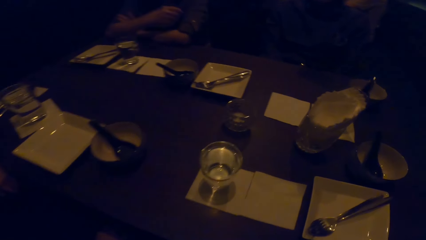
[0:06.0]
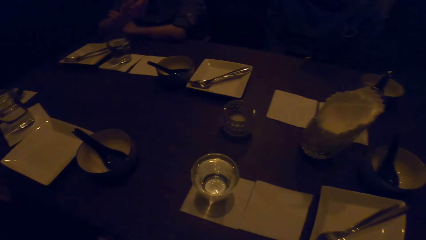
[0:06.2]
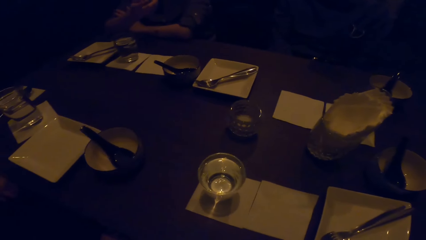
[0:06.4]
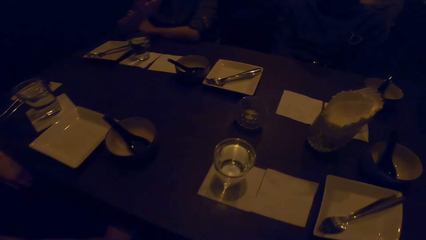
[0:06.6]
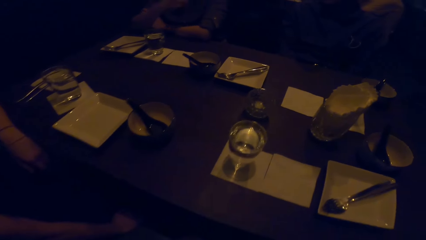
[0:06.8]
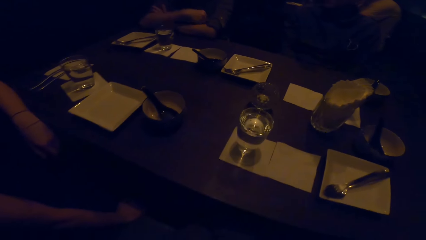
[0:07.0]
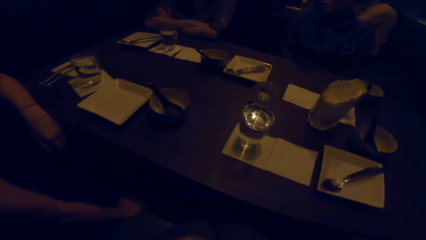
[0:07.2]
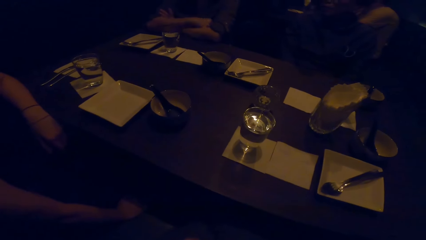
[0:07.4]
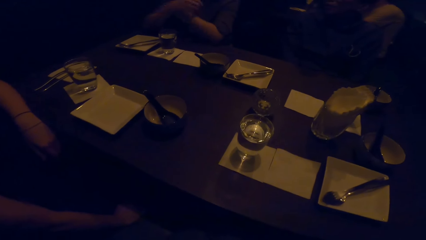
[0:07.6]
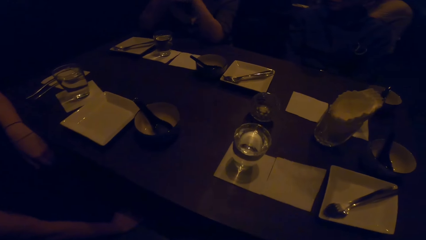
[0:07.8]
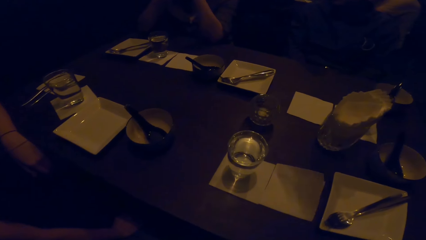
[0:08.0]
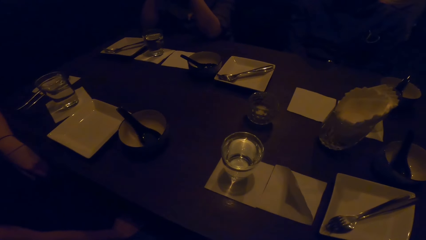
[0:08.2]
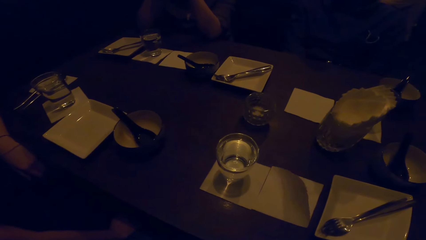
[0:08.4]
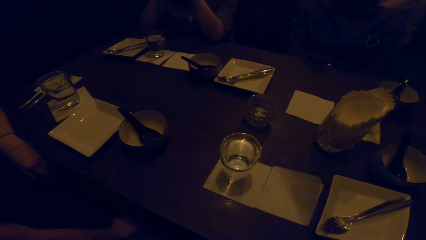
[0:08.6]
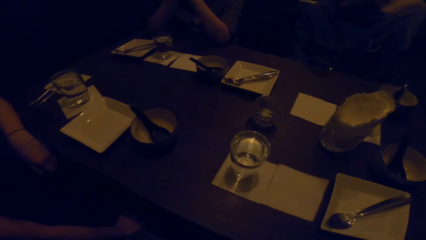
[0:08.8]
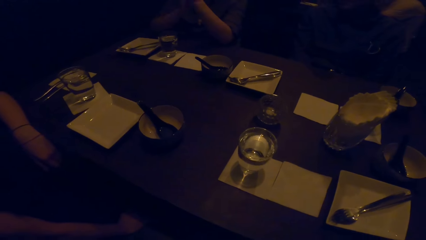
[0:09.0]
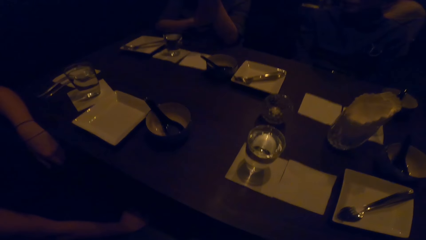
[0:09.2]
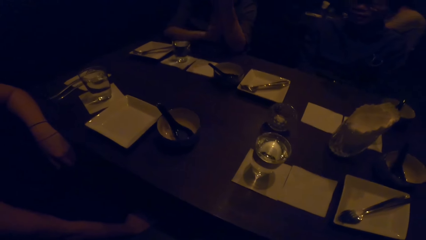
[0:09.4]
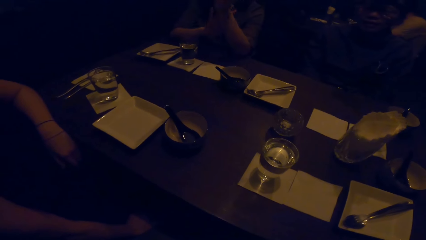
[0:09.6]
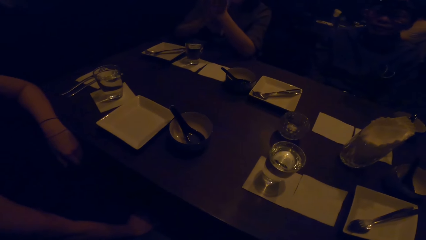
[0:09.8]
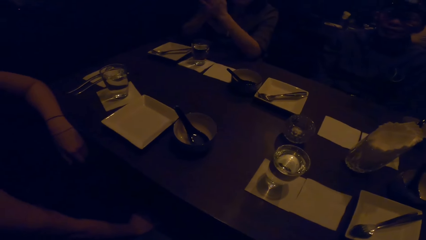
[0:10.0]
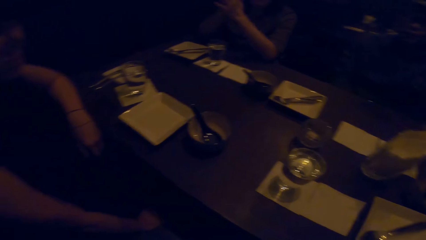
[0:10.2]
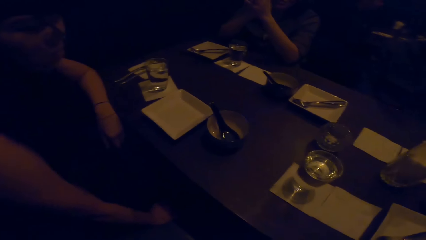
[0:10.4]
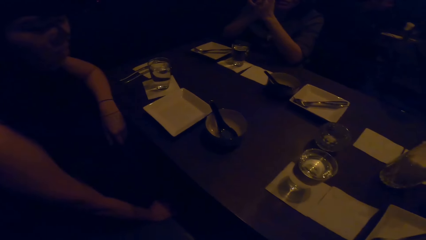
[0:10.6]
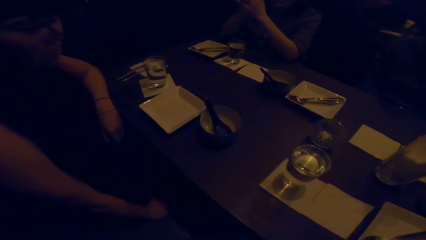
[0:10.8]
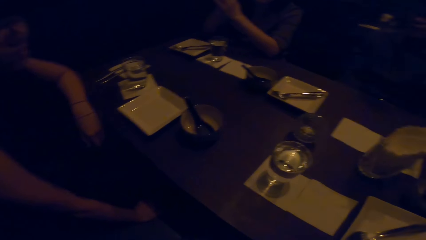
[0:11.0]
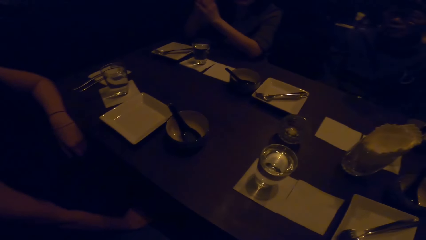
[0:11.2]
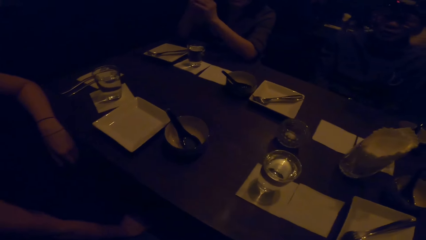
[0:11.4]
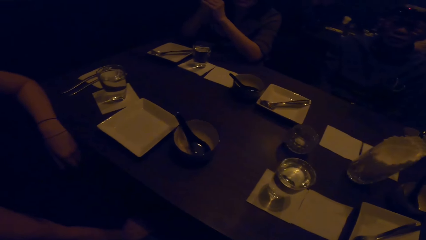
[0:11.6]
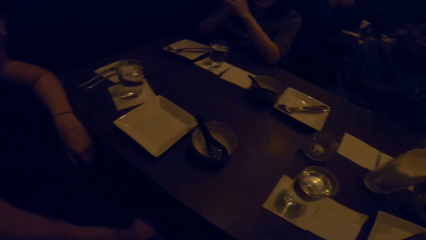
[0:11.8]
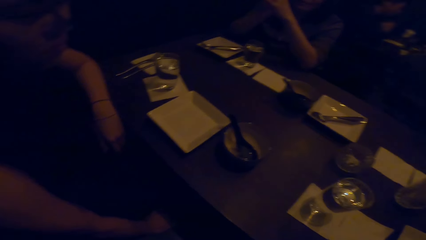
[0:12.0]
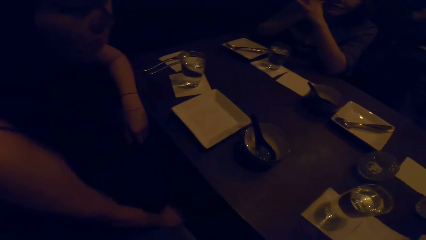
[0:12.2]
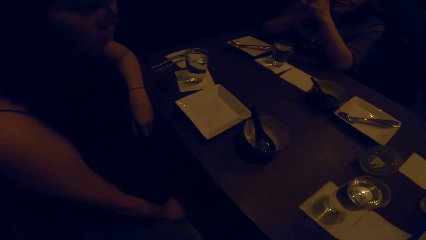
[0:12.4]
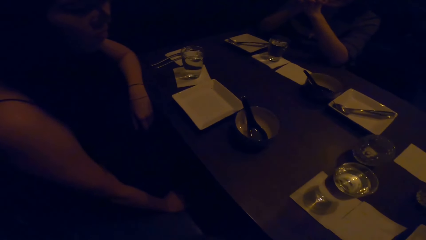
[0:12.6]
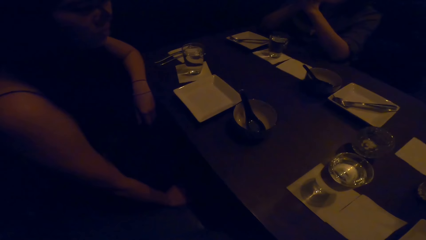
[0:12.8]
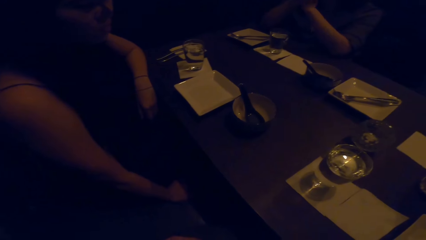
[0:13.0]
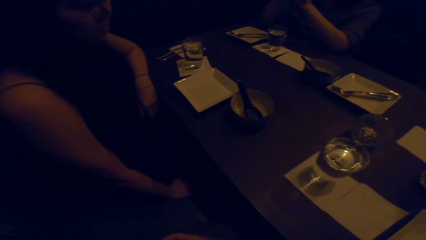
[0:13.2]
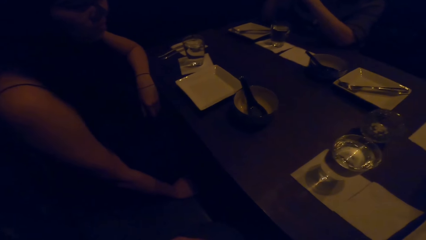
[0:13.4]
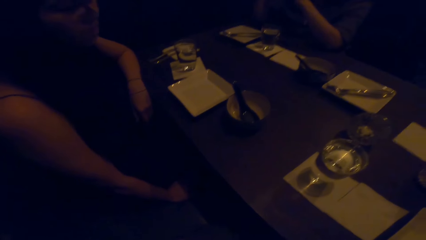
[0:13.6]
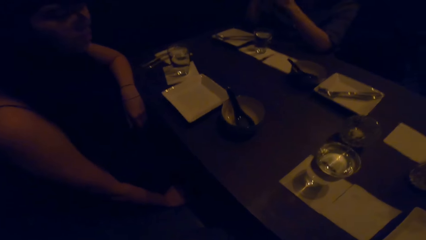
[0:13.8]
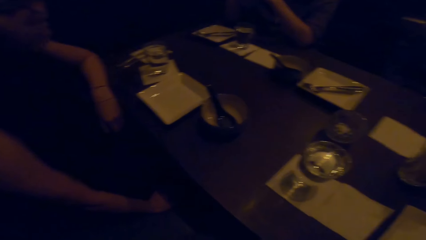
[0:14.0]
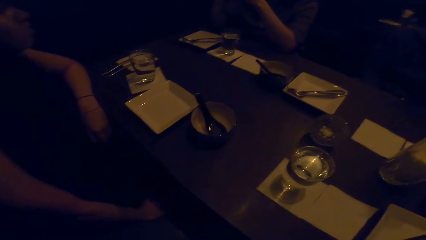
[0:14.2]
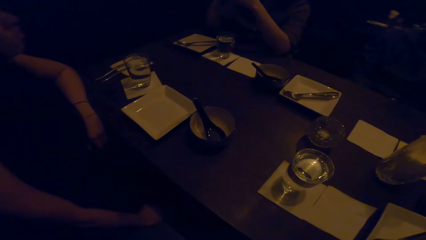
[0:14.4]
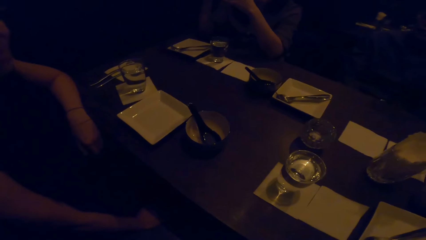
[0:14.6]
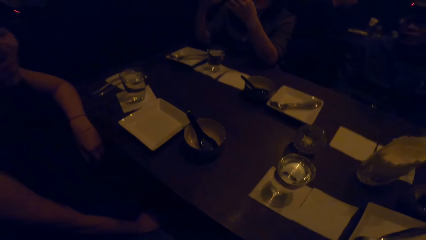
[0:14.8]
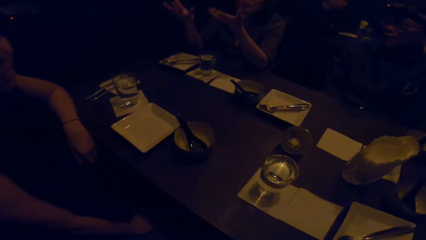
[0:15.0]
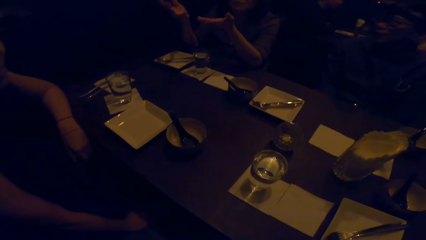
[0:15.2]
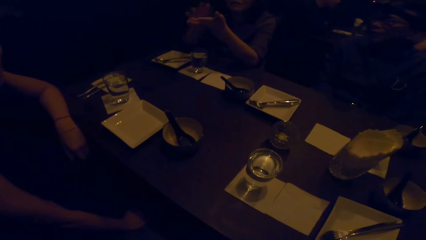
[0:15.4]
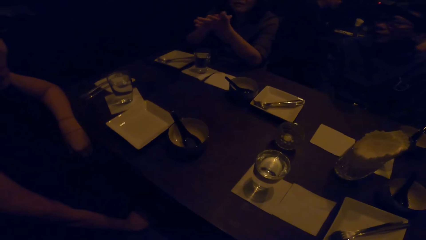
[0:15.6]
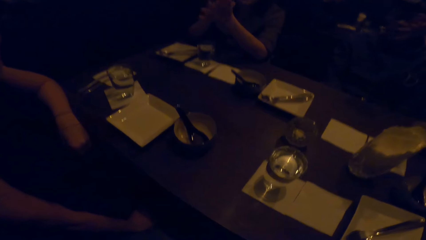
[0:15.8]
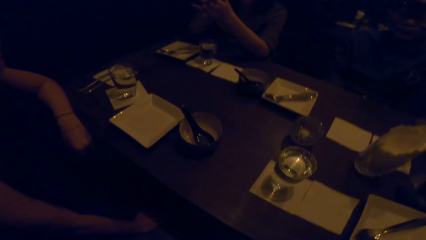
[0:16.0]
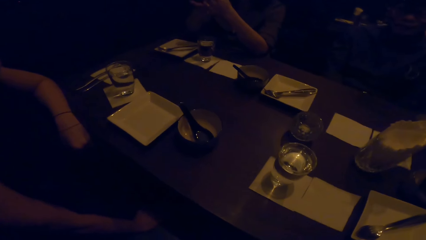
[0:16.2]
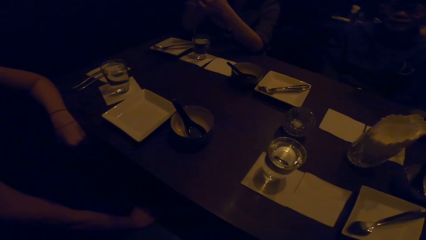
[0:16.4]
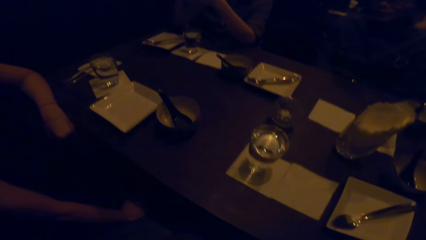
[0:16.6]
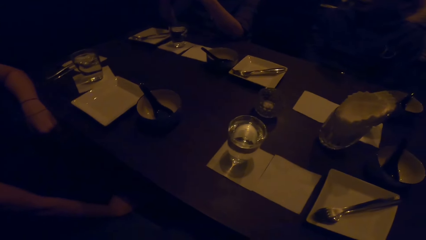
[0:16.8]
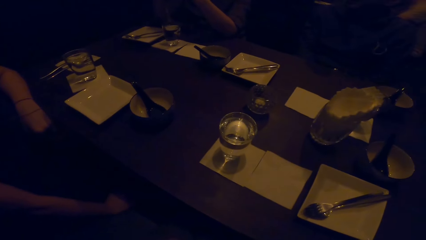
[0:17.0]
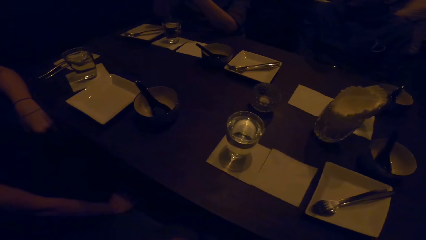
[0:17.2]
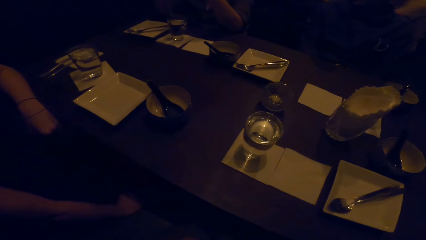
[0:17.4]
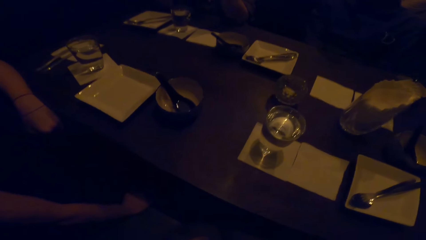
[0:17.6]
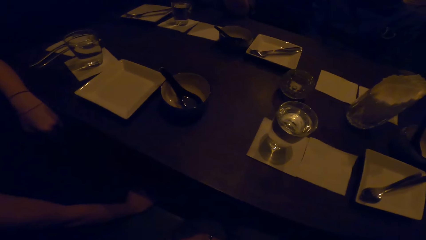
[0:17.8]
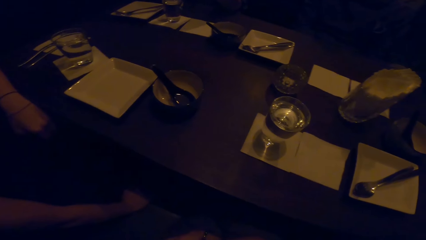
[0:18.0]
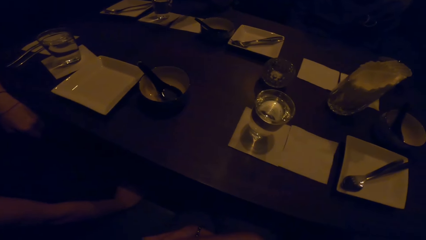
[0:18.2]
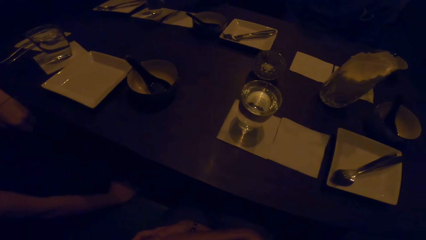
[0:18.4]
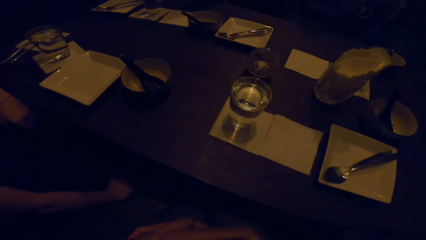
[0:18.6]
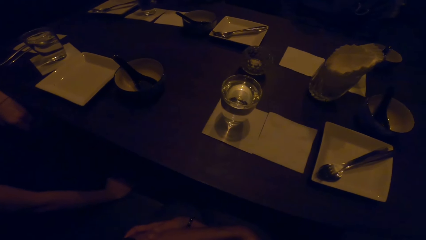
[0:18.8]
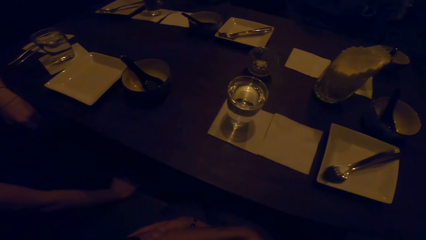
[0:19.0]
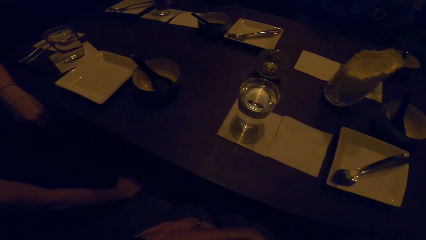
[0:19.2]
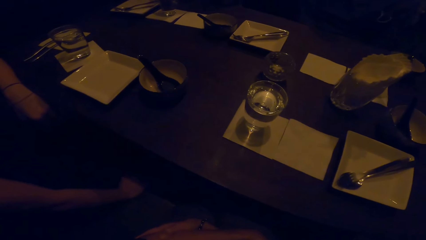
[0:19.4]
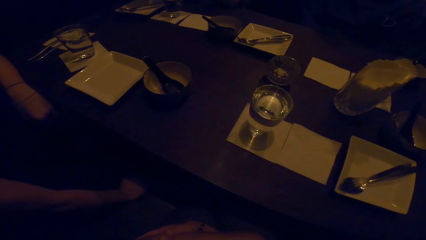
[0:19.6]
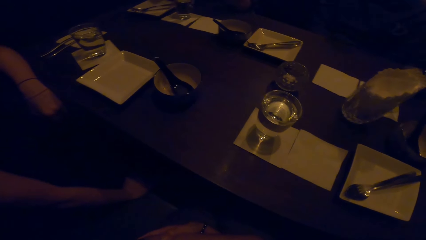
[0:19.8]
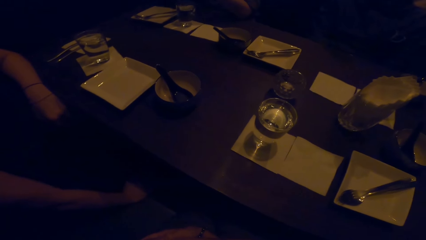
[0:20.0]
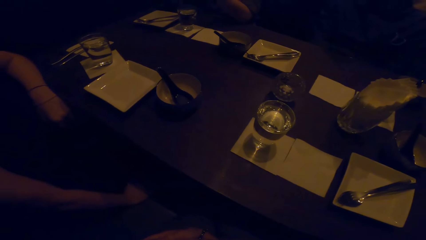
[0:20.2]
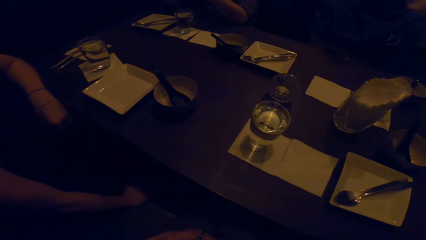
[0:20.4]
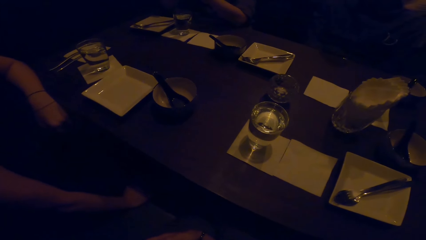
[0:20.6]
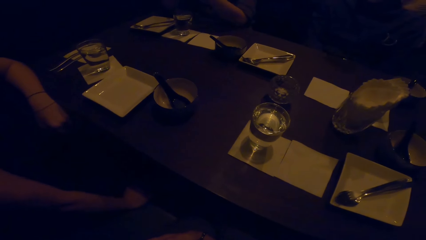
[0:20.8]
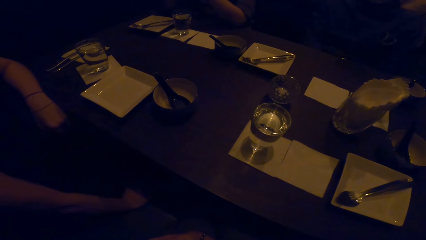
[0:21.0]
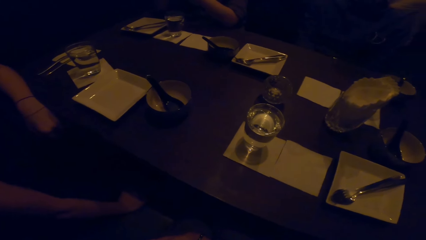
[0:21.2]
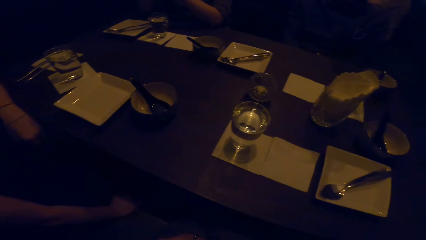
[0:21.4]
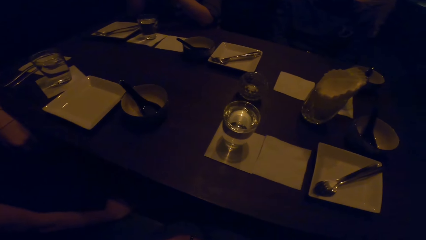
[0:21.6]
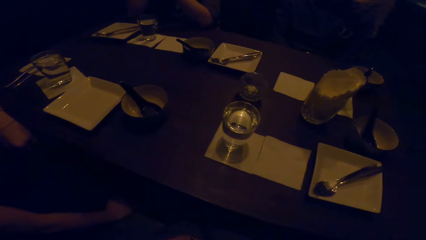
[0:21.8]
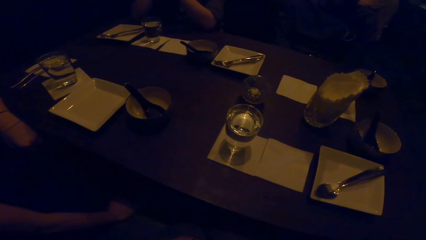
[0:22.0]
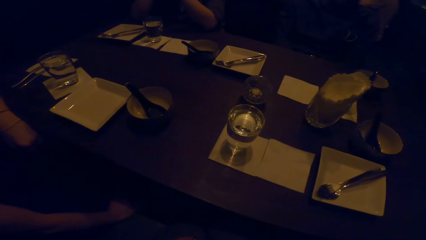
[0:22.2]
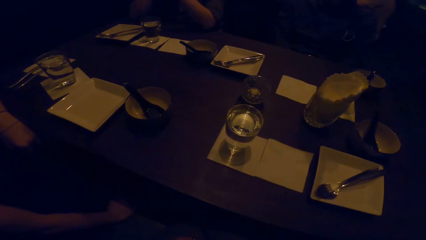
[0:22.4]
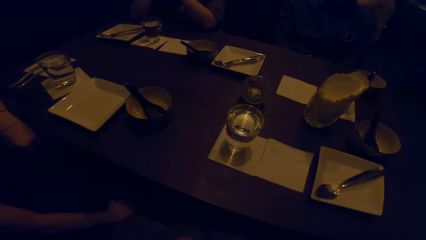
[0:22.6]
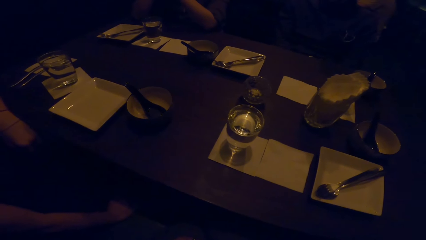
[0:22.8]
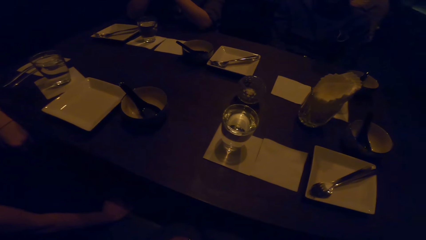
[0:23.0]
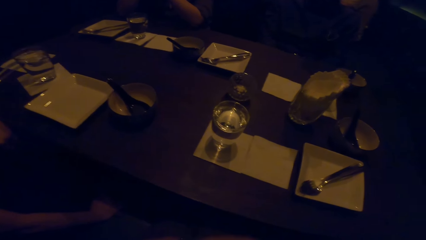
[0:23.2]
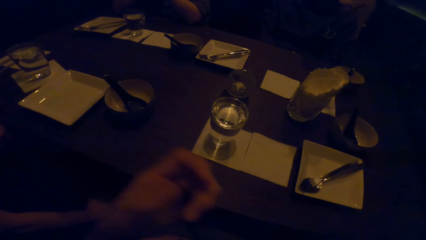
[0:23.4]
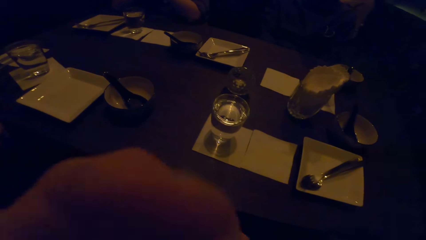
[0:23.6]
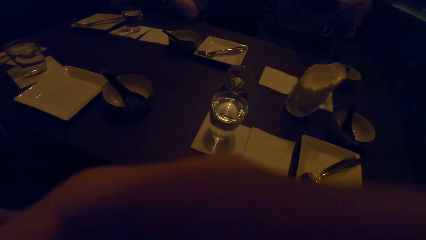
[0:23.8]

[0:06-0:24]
A woman moves both hands. The woman rubs her hand. The woman gestures her hands, holds her hands together. The camera wearer looks around the table. They move both hands.
